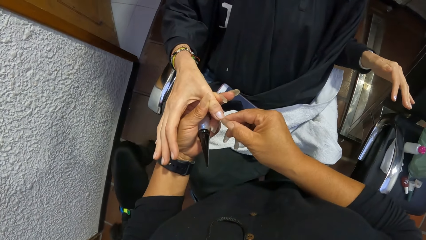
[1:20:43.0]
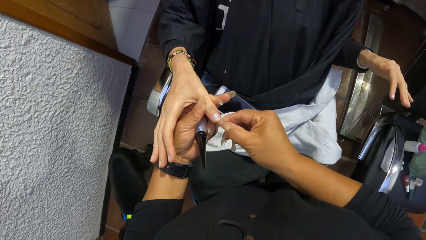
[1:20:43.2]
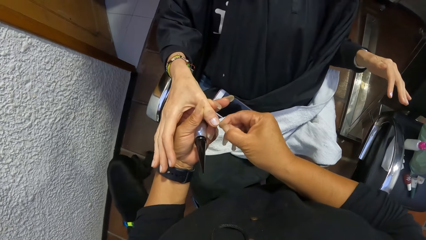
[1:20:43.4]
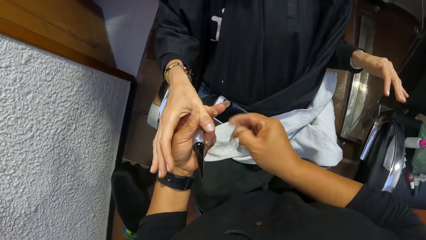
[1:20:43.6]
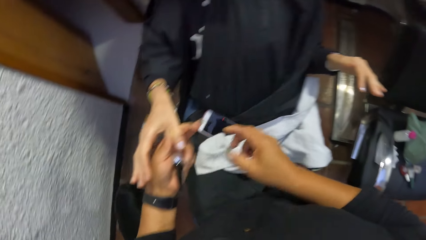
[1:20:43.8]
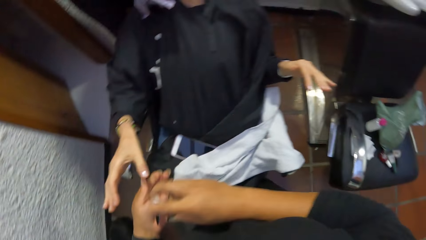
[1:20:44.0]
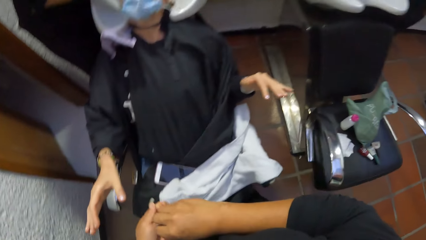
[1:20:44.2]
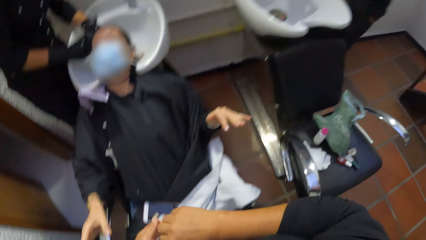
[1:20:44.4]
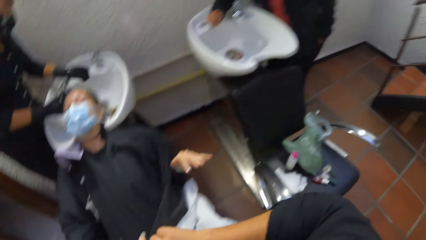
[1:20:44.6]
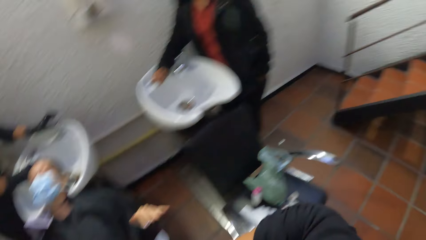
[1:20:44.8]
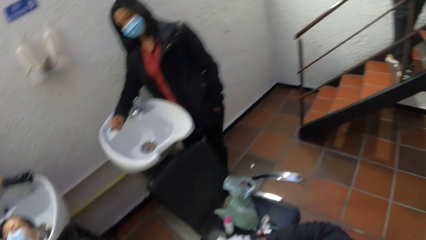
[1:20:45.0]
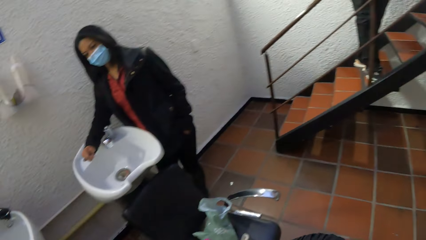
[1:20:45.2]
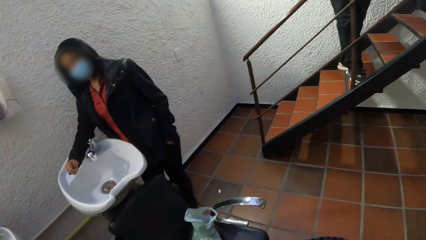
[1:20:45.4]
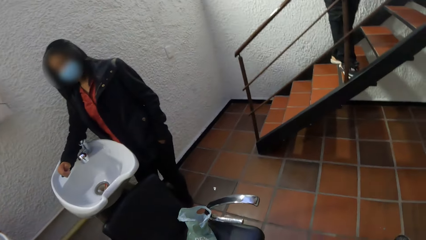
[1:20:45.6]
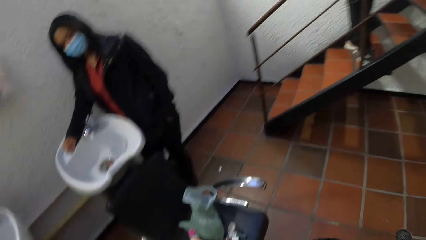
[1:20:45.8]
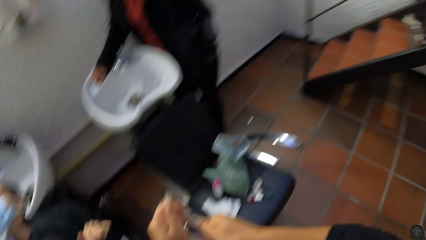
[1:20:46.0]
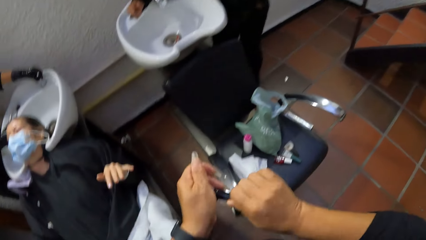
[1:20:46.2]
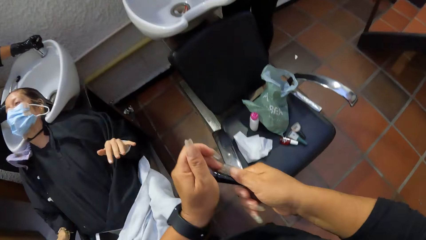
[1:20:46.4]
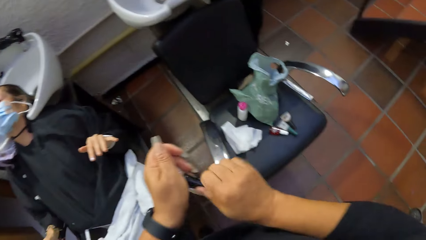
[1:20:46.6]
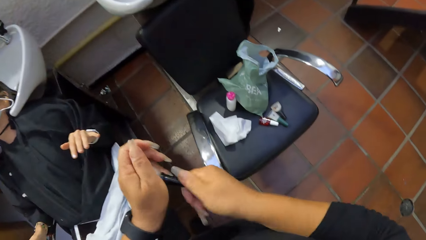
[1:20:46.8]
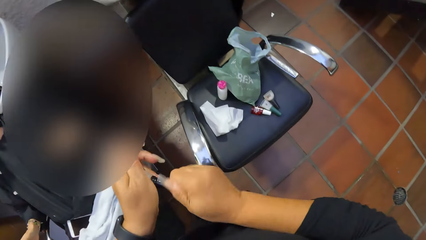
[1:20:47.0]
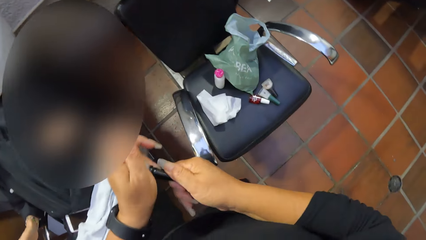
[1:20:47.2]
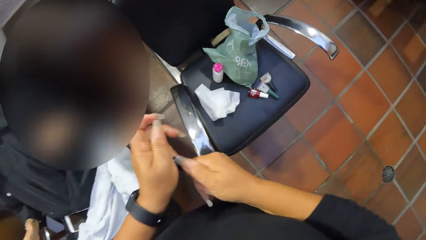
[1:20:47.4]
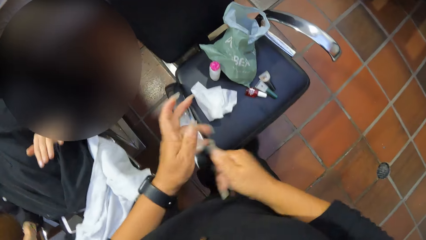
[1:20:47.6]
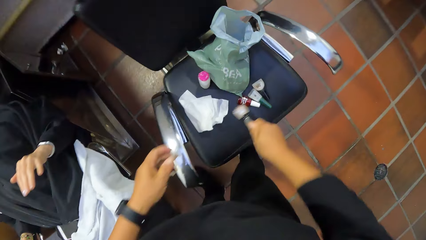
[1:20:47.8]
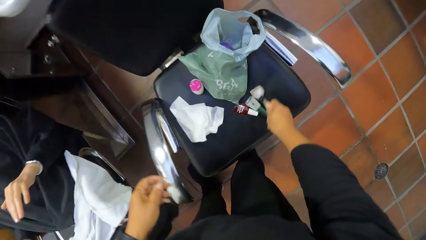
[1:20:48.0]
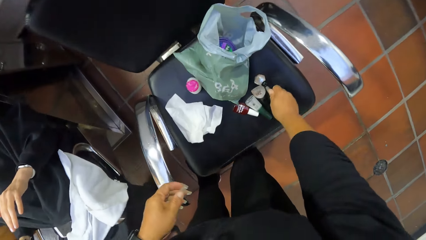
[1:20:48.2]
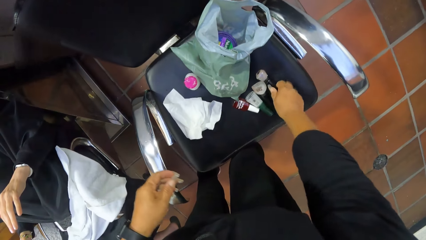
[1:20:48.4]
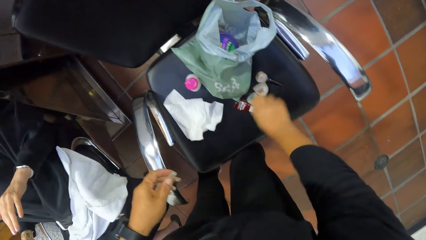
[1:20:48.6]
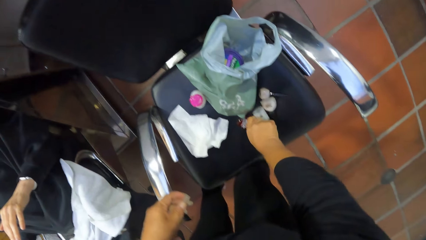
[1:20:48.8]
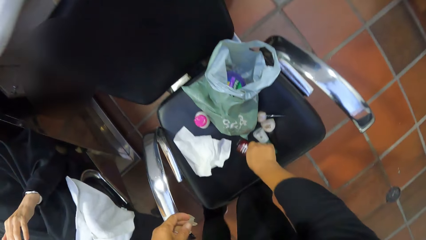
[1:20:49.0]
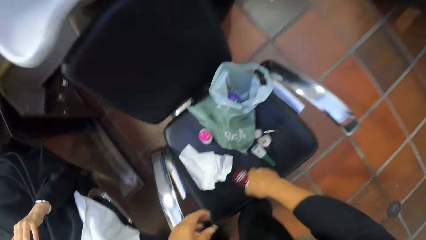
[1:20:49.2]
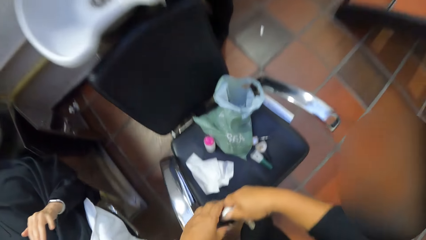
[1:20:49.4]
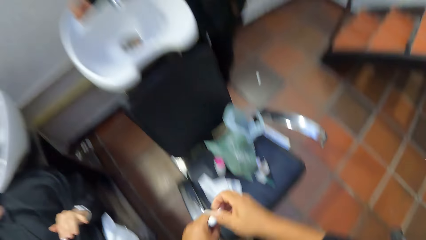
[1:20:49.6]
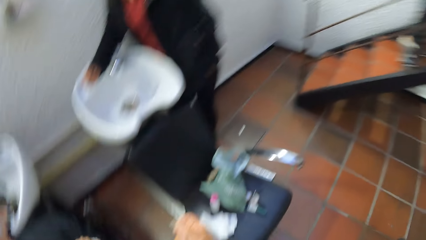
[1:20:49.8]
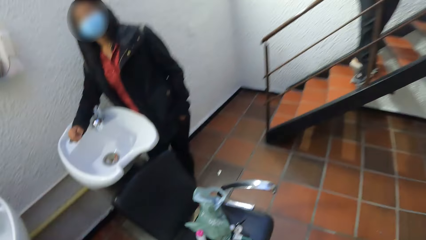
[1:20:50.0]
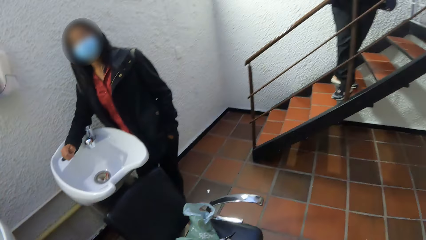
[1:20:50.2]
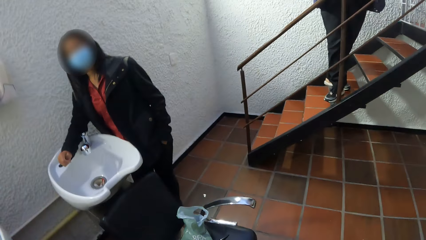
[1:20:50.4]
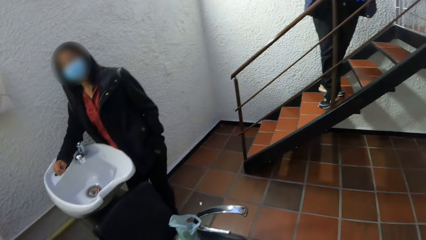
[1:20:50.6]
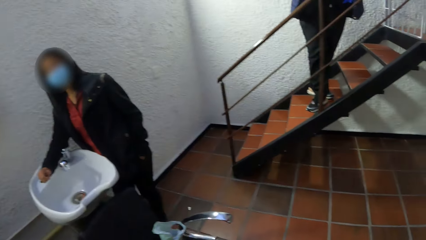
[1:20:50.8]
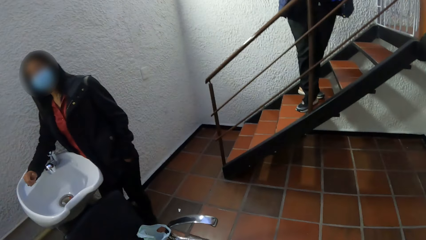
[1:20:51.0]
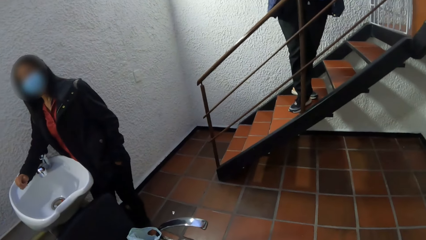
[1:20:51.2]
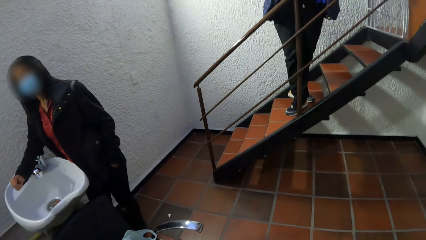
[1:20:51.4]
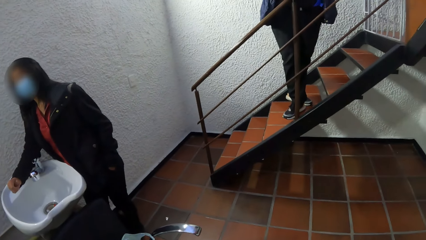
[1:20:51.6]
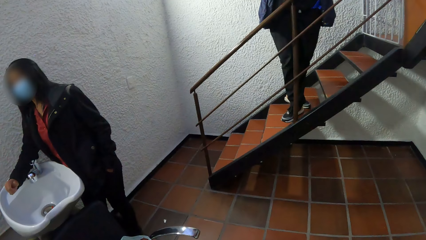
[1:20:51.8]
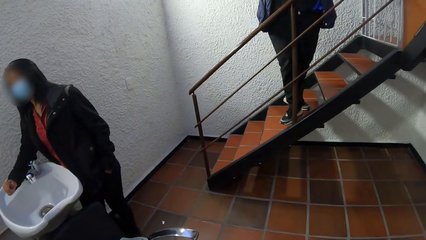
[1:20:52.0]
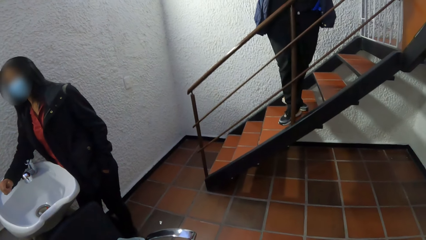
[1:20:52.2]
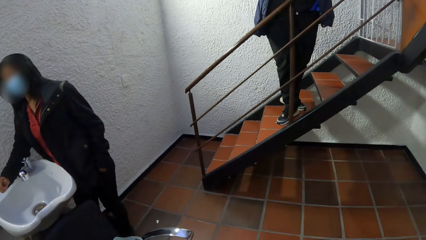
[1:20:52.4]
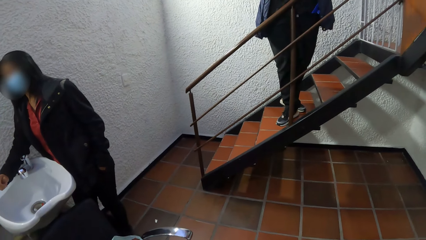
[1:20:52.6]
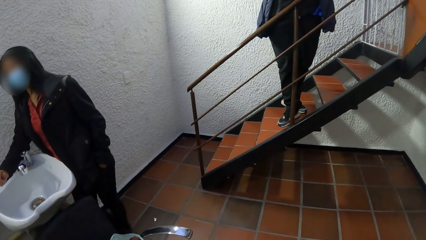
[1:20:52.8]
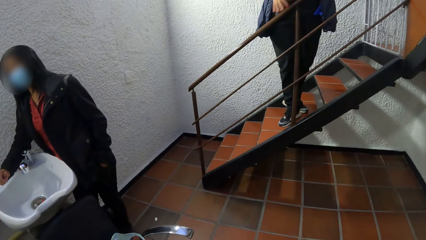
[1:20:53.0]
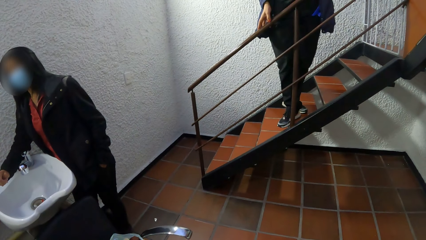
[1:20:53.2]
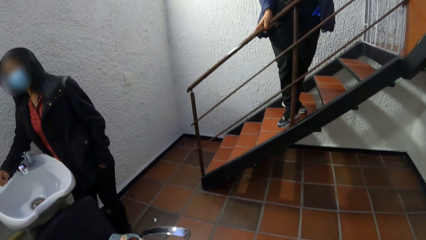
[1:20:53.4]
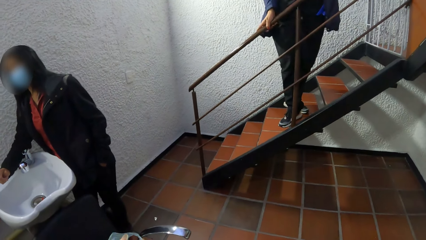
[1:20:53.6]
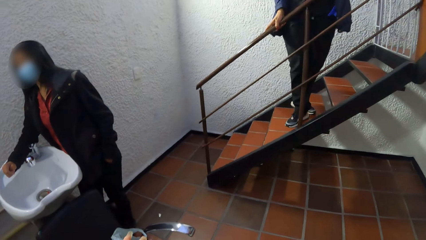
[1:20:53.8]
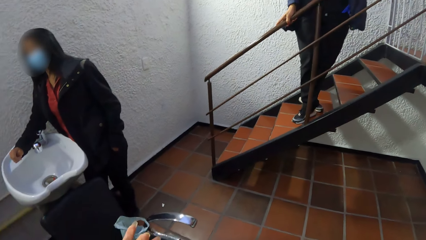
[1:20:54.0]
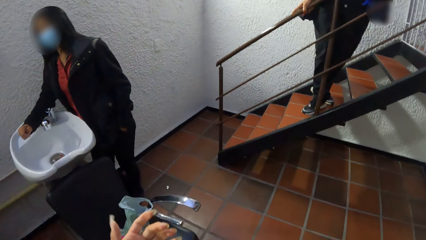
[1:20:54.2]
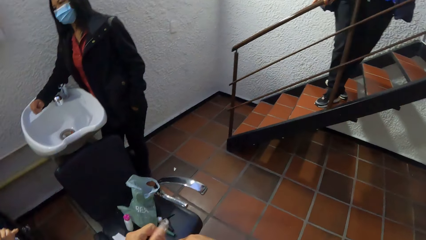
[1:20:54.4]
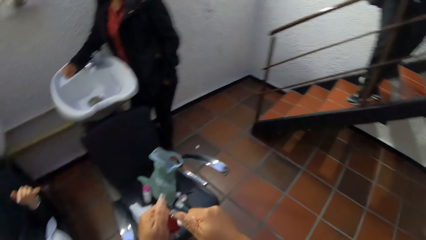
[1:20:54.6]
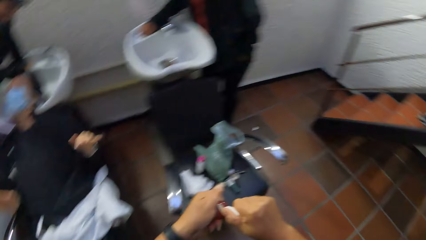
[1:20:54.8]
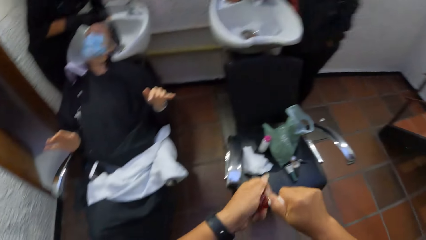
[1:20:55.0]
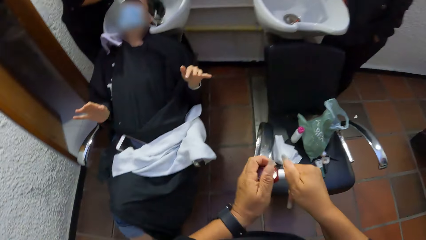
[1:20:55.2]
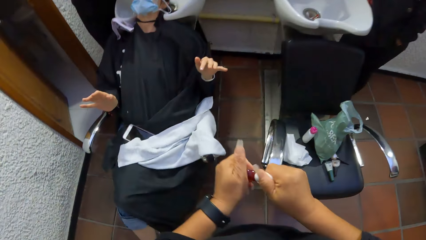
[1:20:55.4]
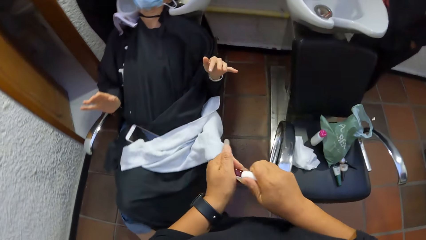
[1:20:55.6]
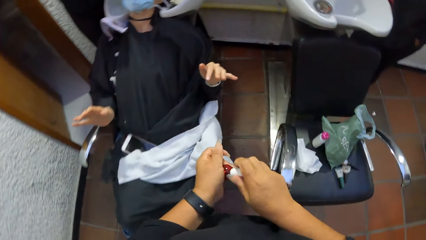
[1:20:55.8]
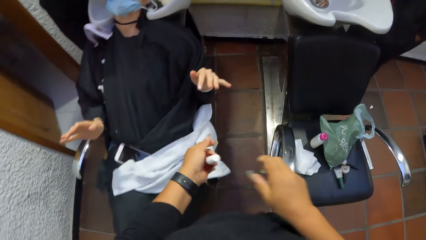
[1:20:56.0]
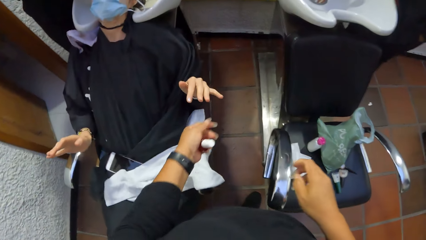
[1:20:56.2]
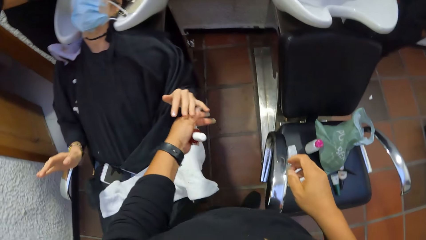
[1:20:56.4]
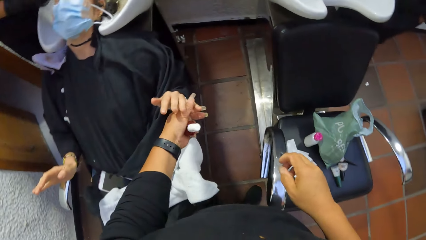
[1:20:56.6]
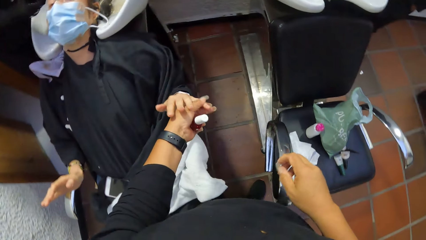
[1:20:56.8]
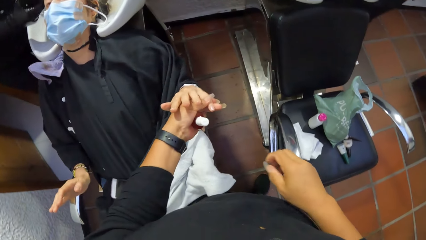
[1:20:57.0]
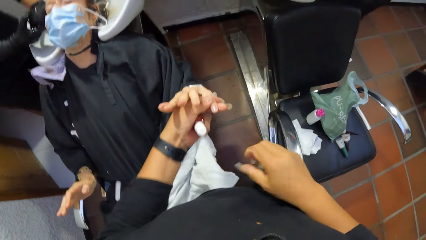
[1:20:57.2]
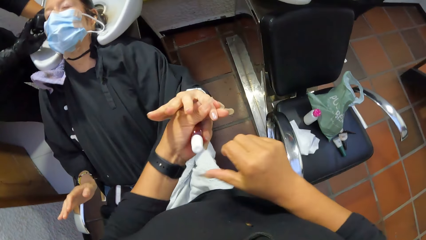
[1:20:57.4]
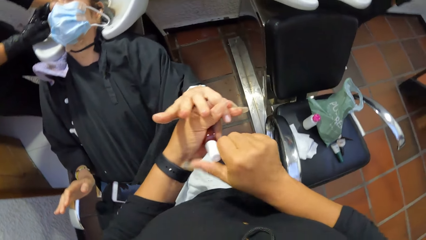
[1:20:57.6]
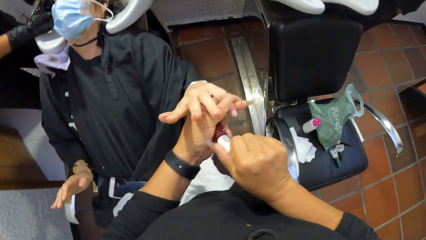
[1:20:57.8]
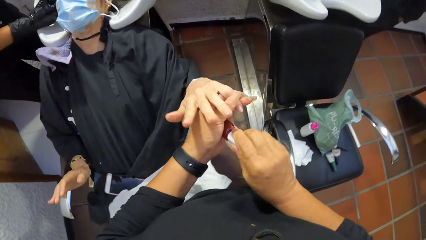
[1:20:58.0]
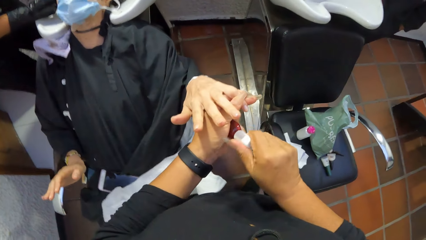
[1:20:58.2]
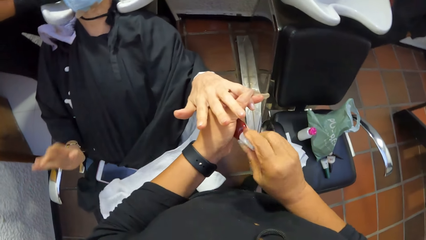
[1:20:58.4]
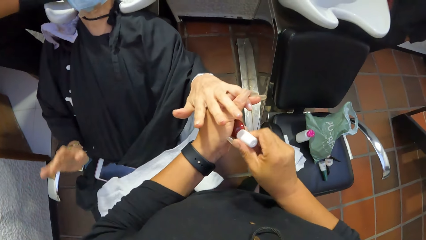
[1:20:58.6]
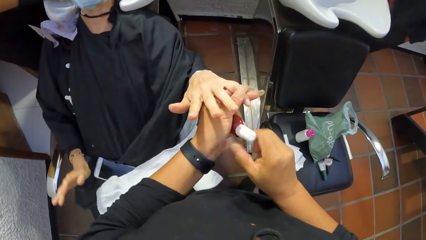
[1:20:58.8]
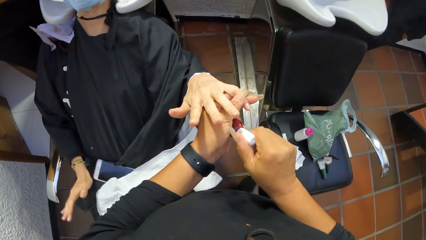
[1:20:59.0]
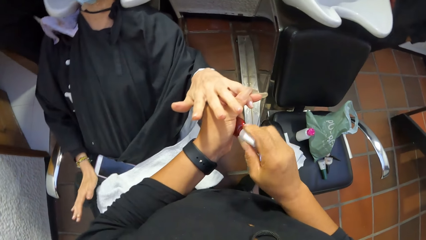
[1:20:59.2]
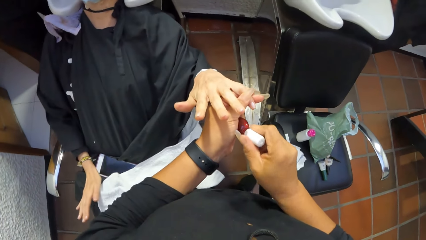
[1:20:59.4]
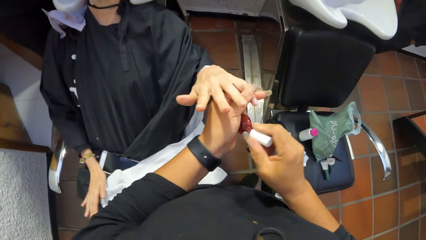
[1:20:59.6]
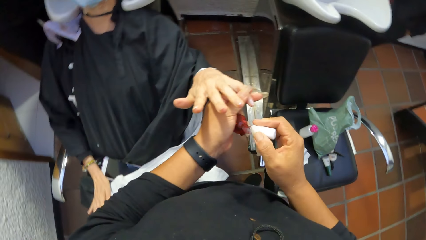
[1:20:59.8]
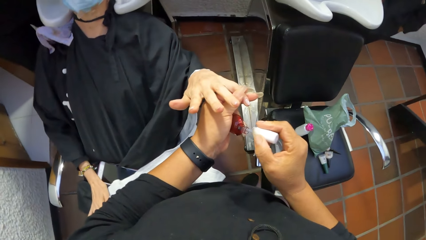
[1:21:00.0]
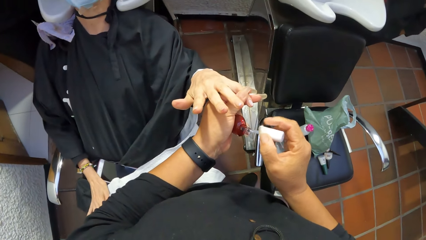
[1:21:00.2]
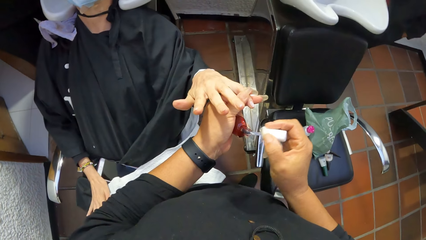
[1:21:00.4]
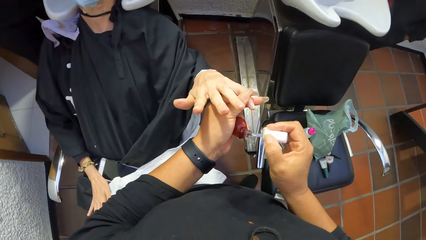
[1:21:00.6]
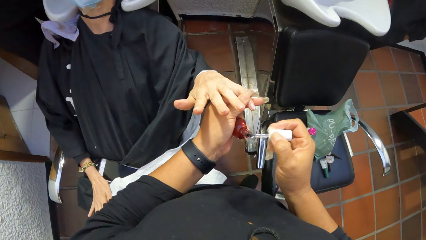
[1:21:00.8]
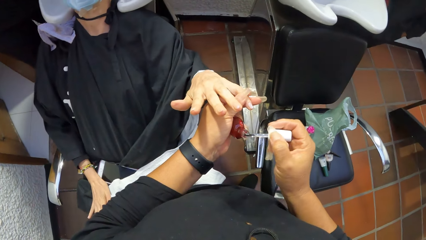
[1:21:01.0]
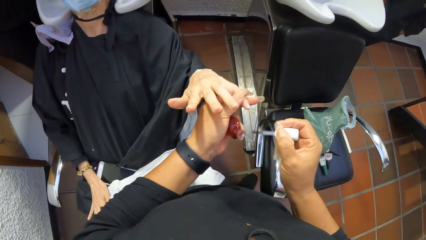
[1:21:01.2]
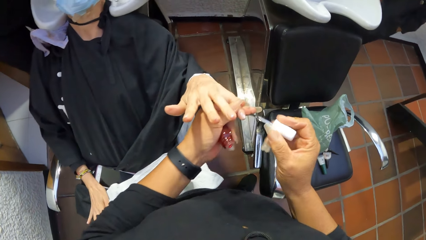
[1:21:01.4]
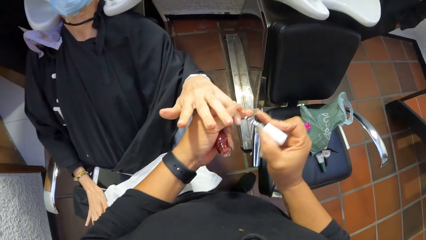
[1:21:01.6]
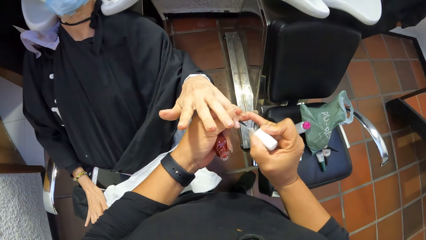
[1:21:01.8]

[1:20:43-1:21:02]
A woman stands on a staircase. The camera wearer closes the bottle of nail polish with her right hand. She transfers the bottle of nail polish from her left hand to her right hand. She drops the bottle of nail polish on the chair with her right hand. She picks the bottle of nail polish from the chair with her right hand. She holds the bottle of nail polish with both hands. The woman places her right hand on a staircase railing. The camera wearer opens the bottle of nail polish with both hands. Another woman washes the hair of a third woman in the hair wash sink with both hands. The camera wearer holds the finger on the left hand of the third woman with her left hand. She opens the bottle of nail polish with her right hand. She picks the nail polish brush from the bottle of nail polish with her right hand.
